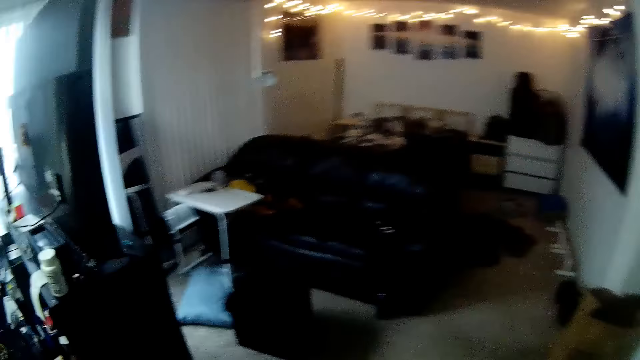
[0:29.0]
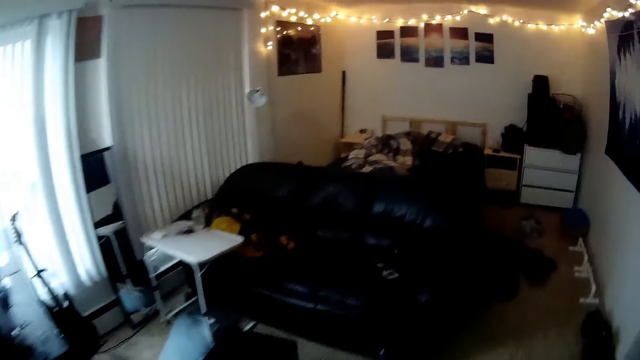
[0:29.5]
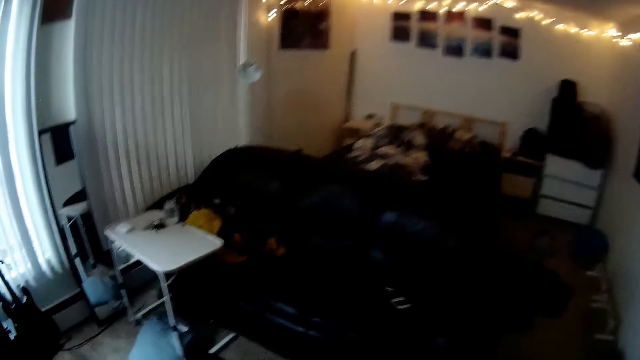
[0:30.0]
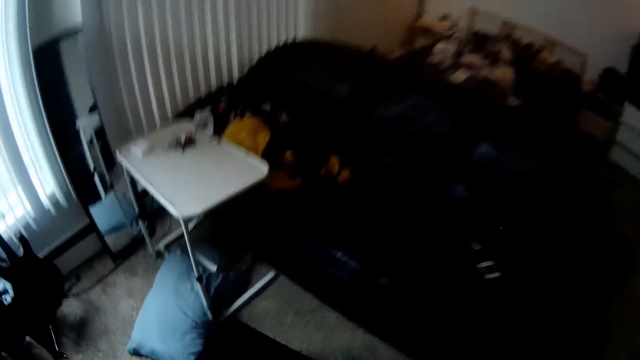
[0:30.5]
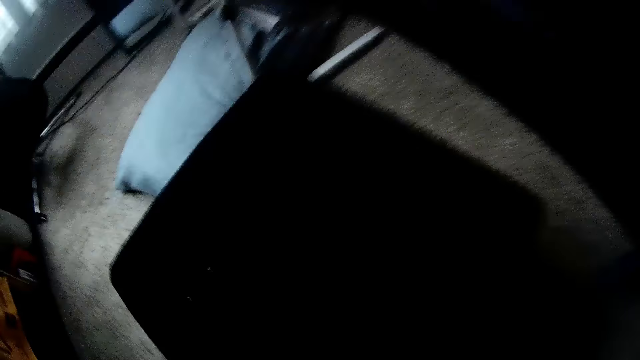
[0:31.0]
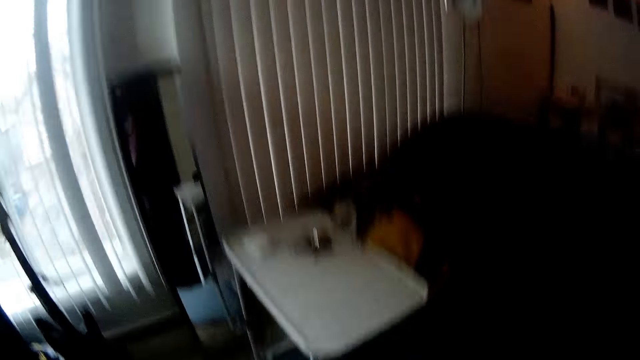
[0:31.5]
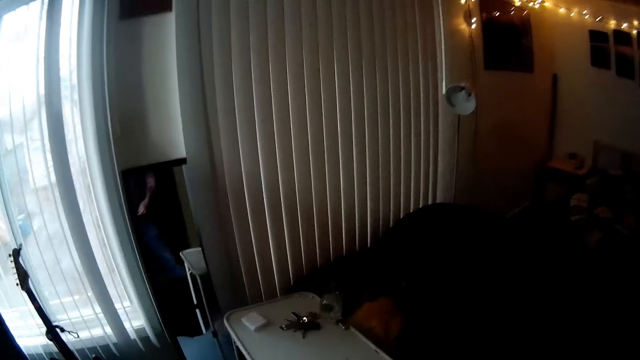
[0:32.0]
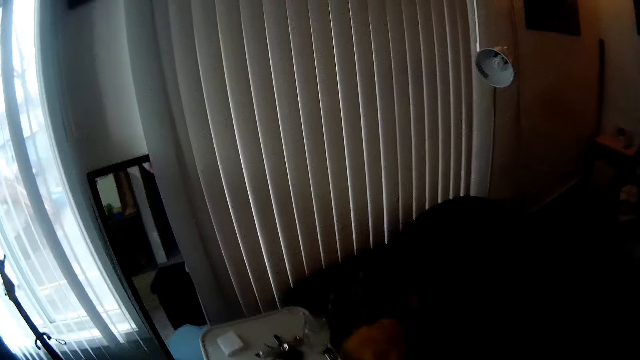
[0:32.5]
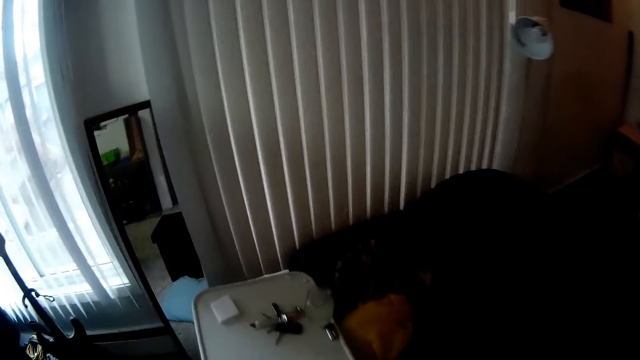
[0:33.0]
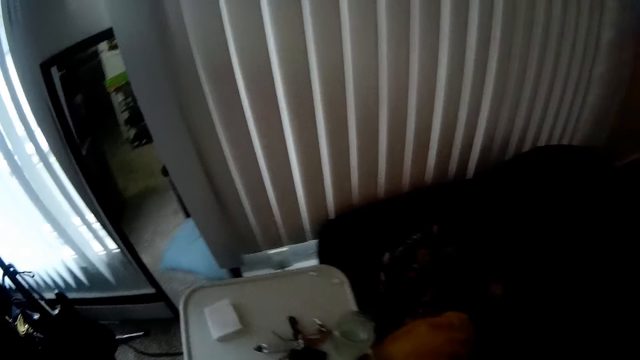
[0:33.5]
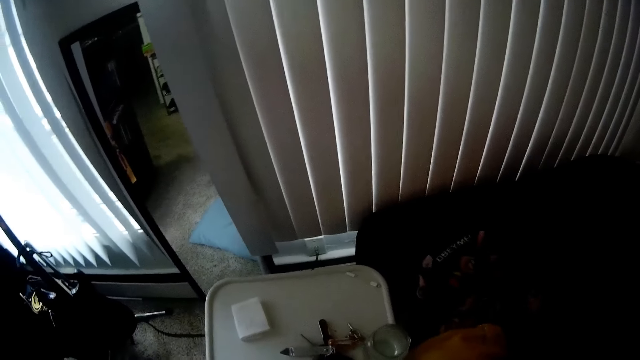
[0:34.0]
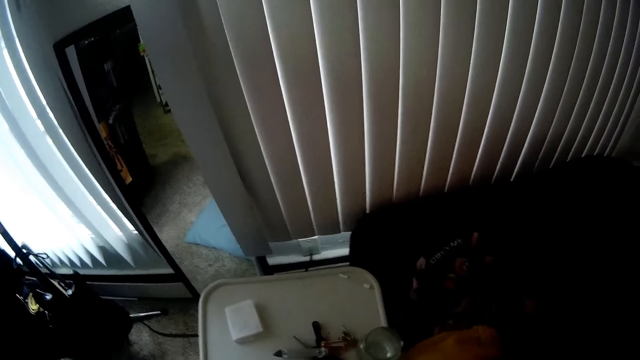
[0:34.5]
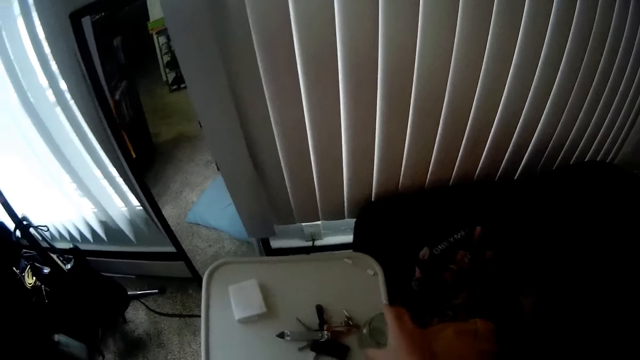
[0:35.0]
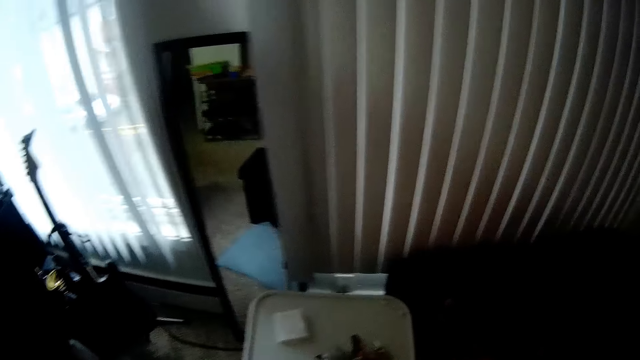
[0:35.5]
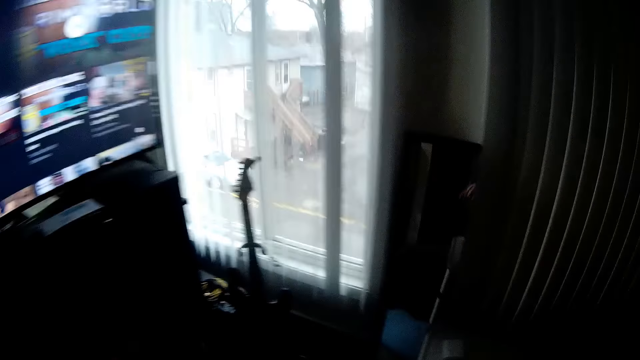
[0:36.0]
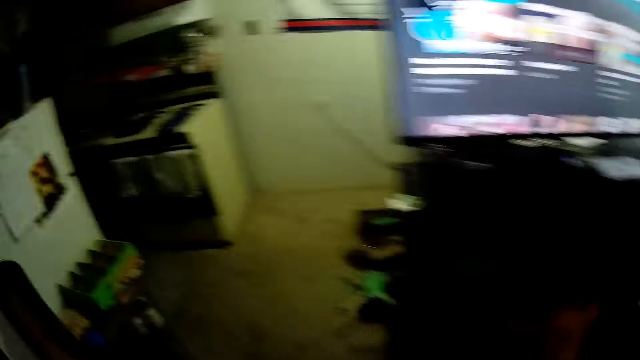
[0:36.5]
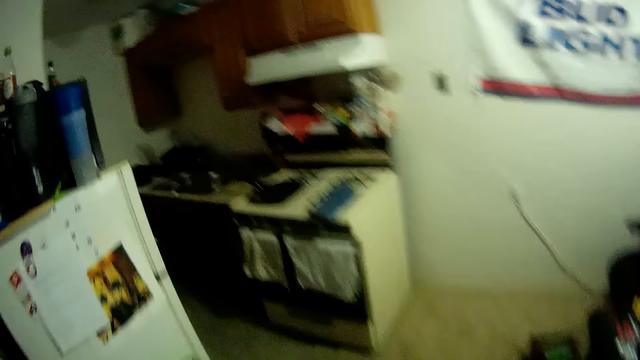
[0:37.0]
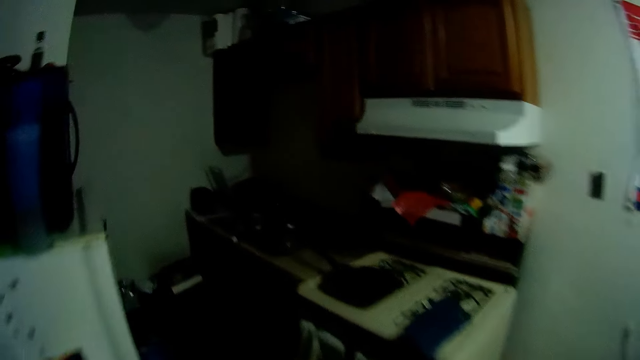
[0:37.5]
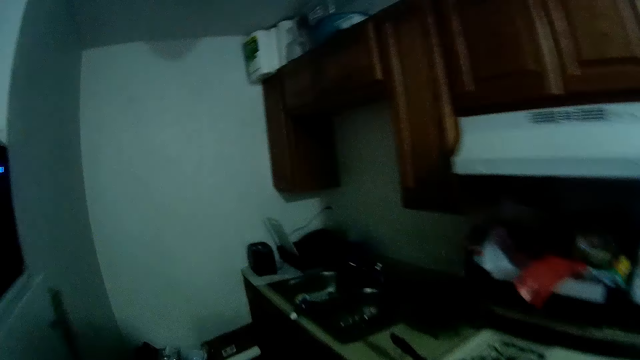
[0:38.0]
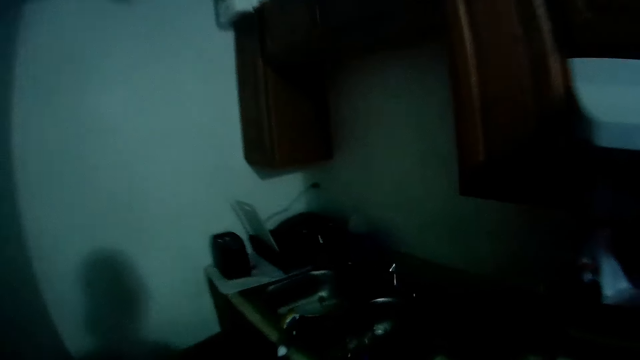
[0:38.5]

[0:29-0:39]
The camera wearer walks around a kitchen. They pick a bottle or tin from a table with the right hand. They walk around the kitchen.

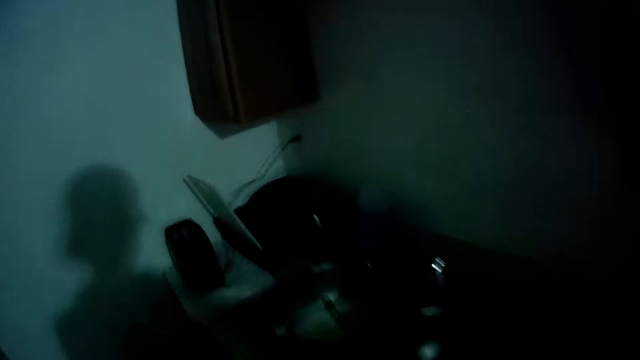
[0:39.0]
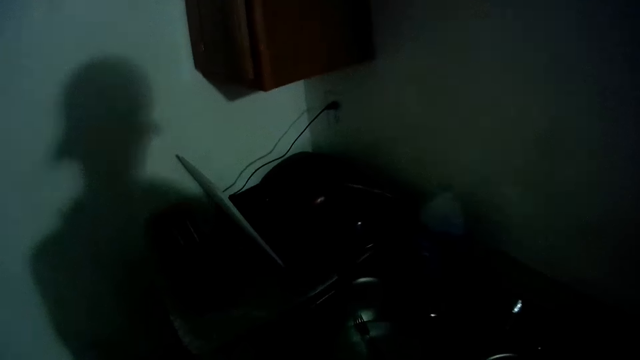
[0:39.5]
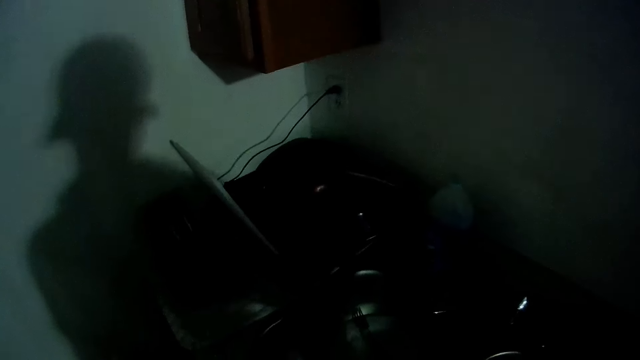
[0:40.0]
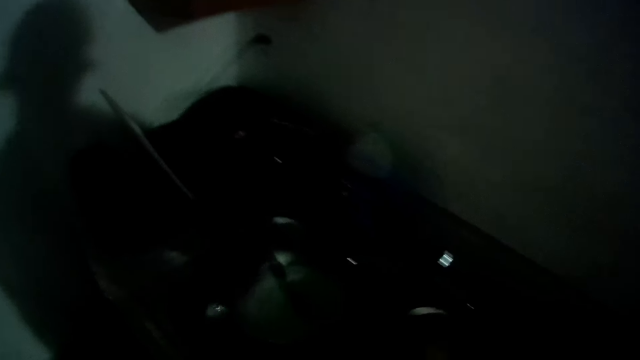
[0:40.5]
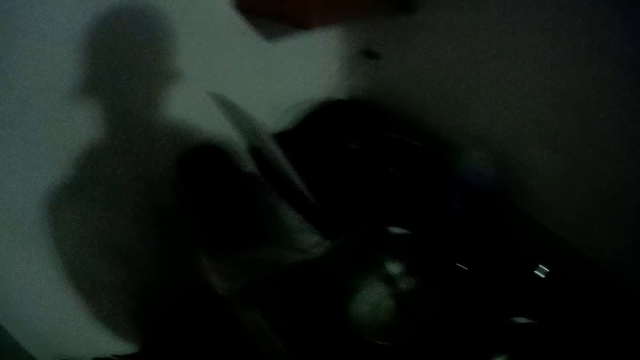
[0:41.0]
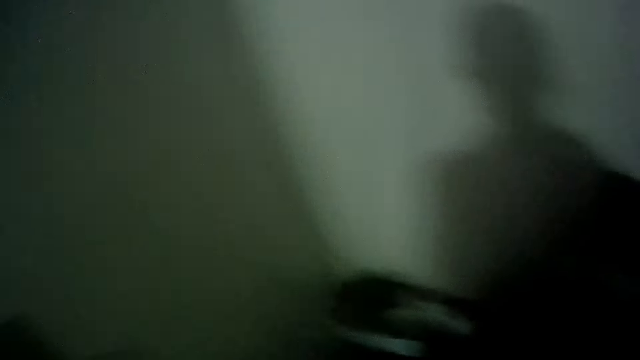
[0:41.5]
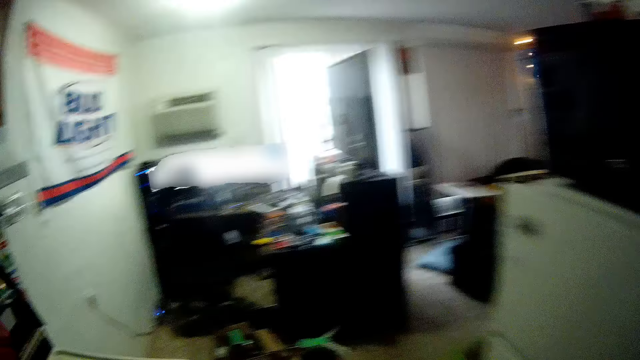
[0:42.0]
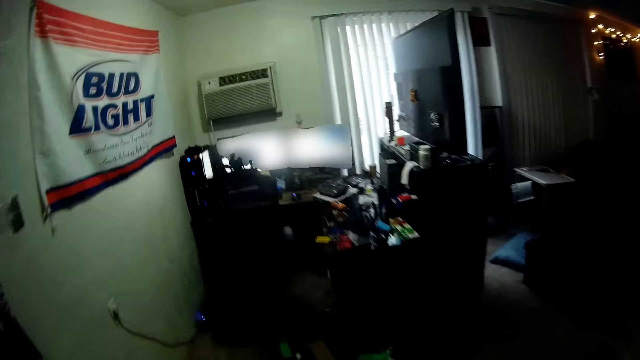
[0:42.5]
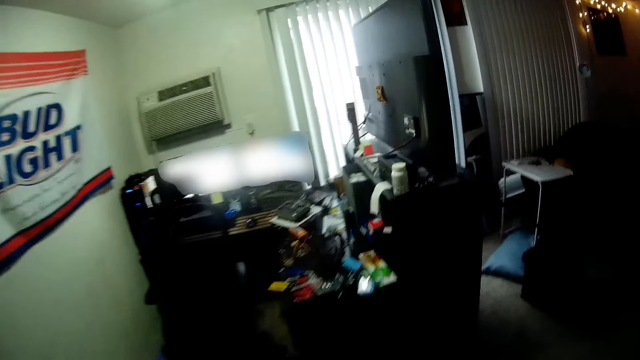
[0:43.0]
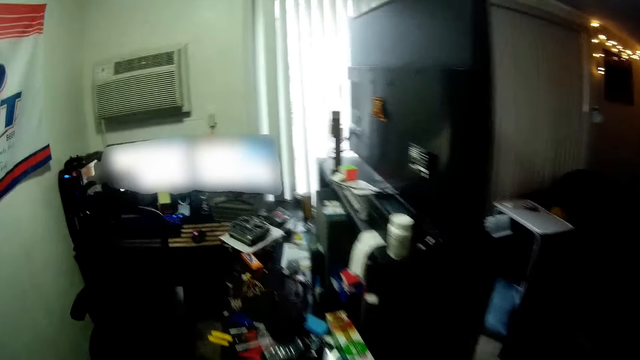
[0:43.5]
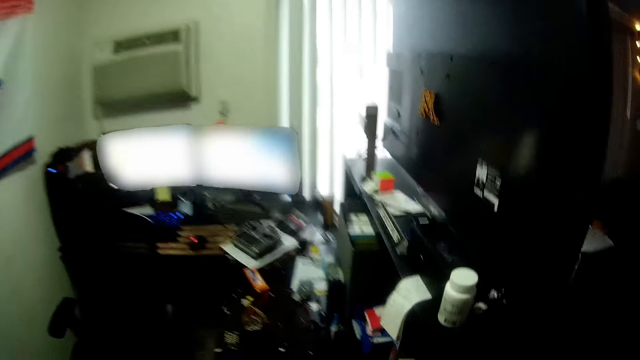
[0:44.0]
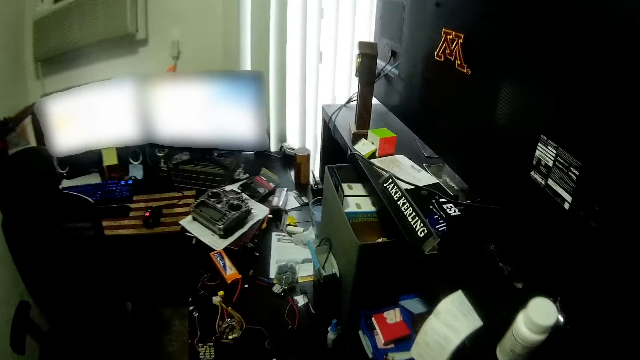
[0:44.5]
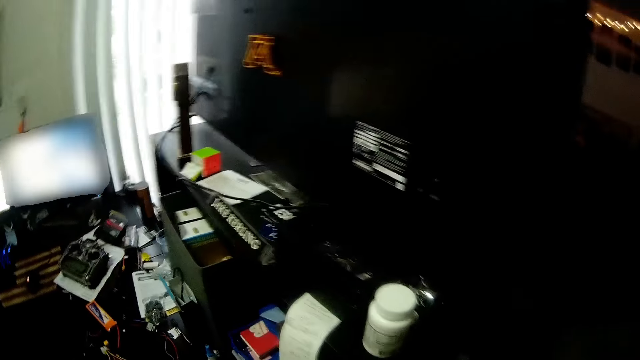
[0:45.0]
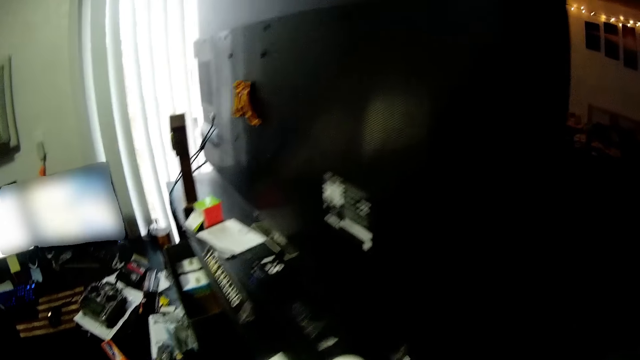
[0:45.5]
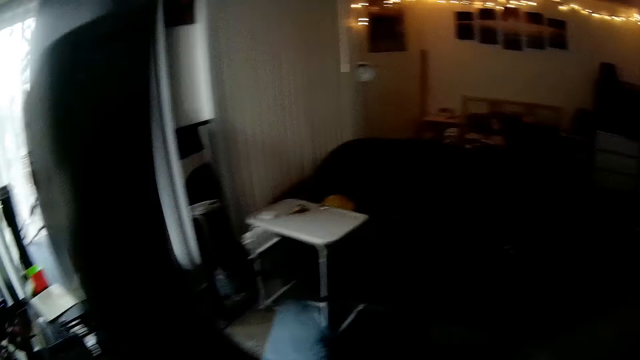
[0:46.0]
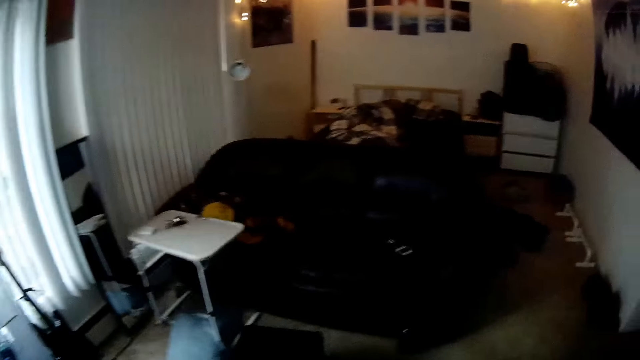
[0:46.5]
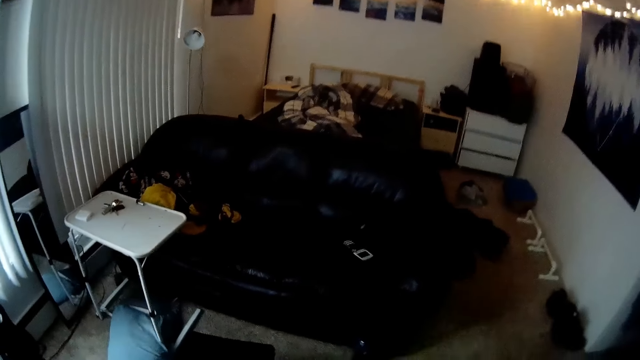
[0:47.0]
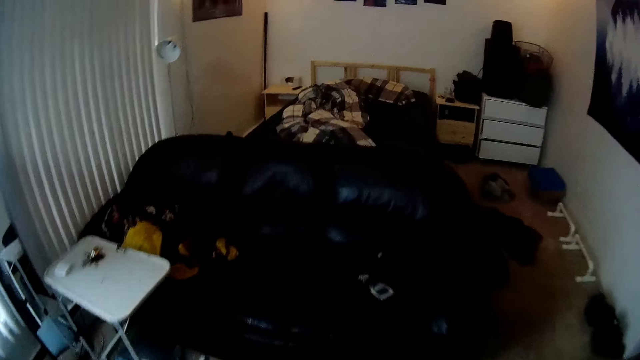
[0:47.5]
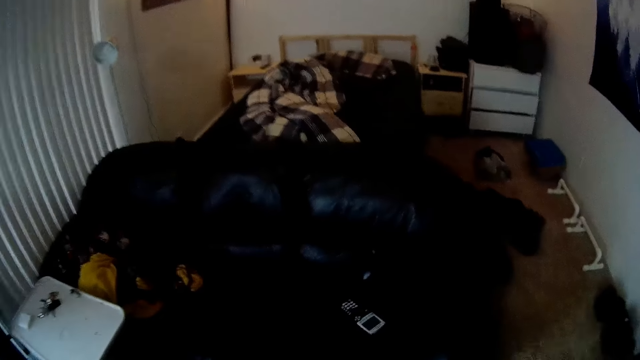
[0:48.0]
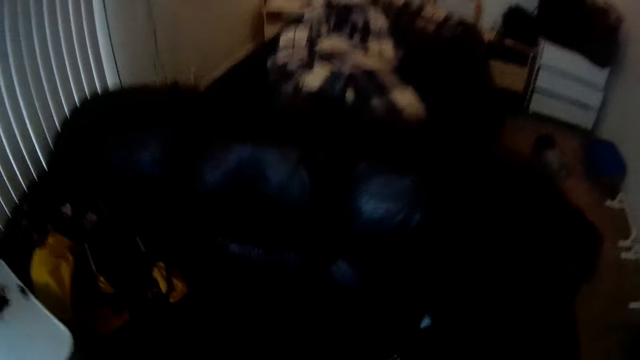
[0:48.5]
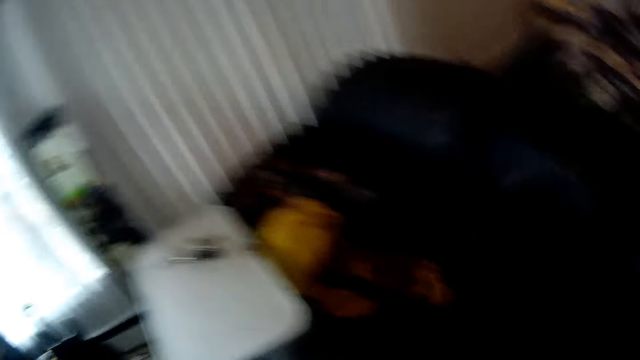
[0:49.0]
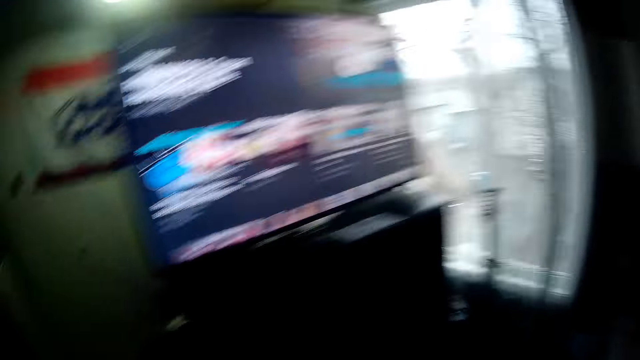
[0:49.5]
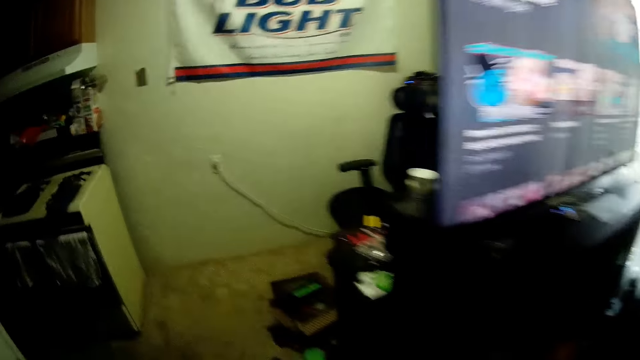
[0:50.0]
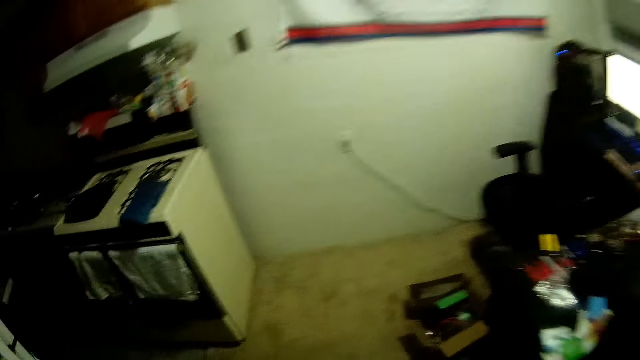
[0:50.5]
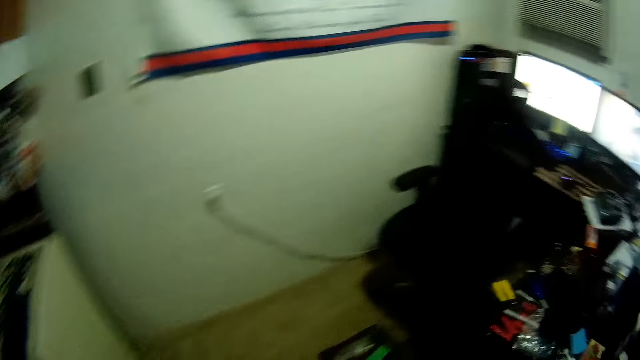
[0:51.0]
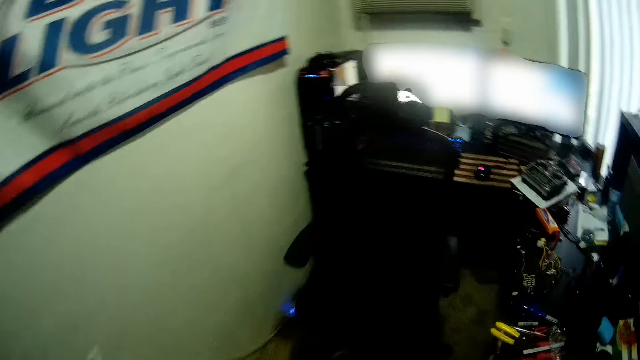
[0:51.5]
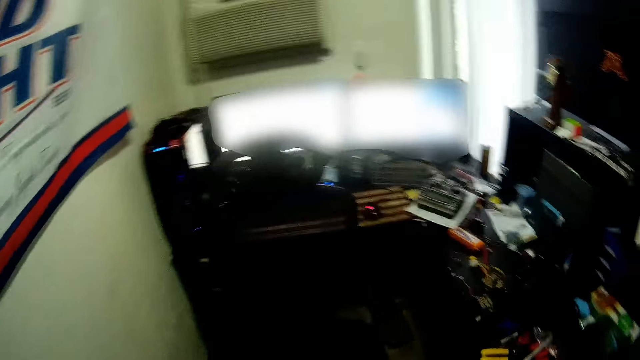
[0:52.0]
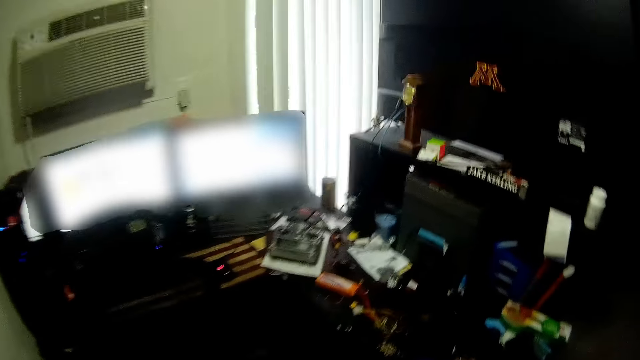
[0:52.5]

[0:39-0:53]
The camera wearer puts down the tin in a sink. They walk around a room.
